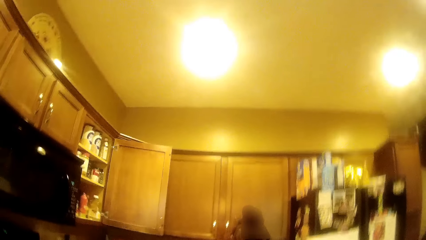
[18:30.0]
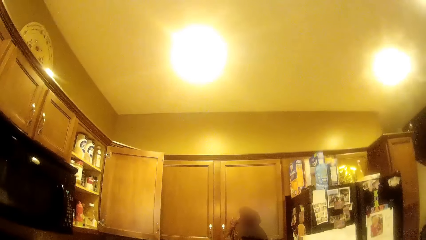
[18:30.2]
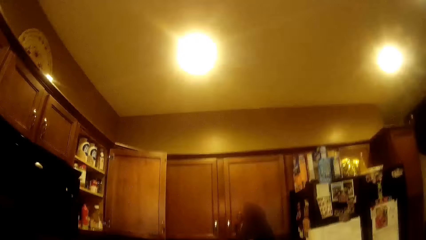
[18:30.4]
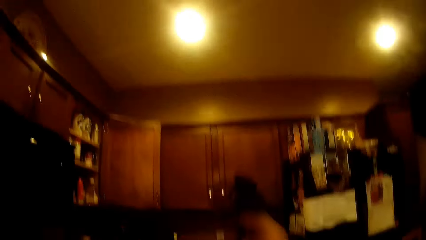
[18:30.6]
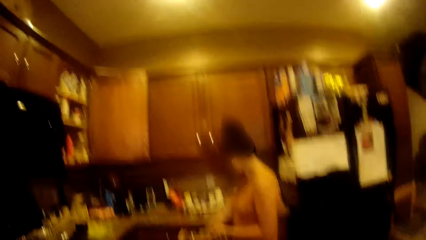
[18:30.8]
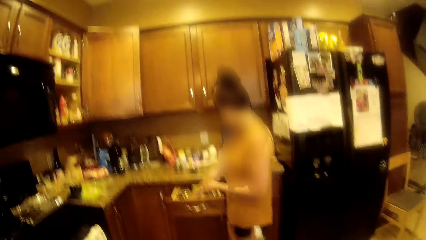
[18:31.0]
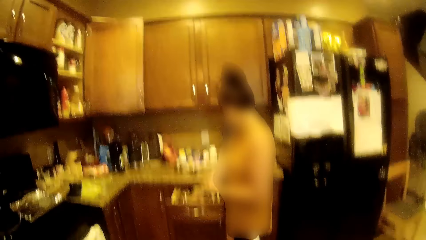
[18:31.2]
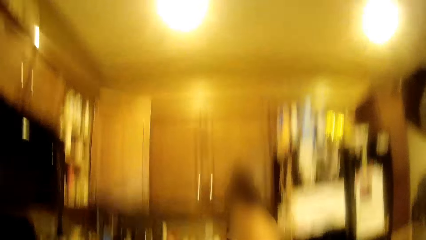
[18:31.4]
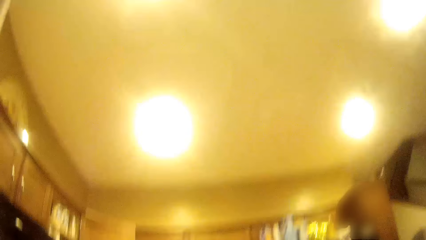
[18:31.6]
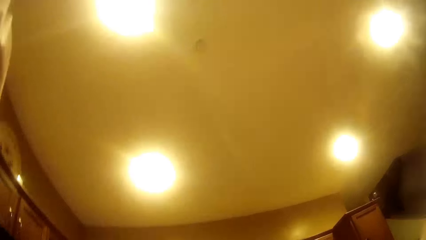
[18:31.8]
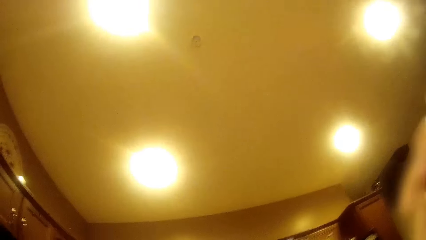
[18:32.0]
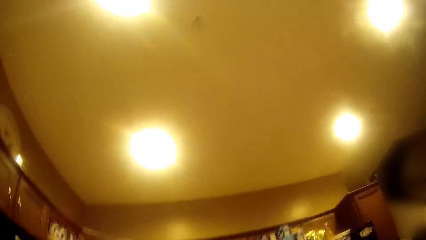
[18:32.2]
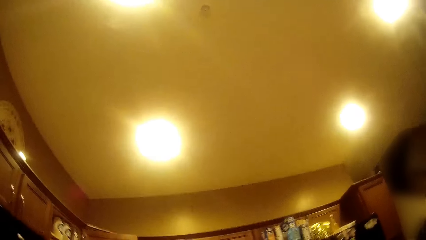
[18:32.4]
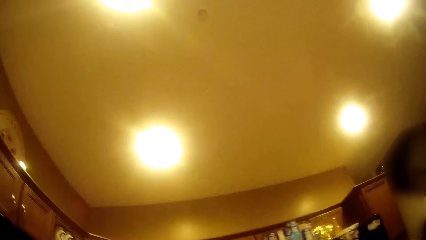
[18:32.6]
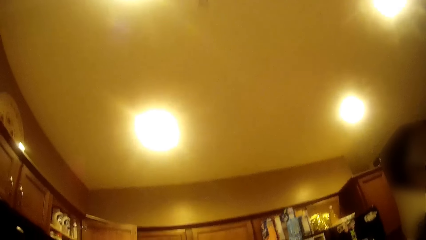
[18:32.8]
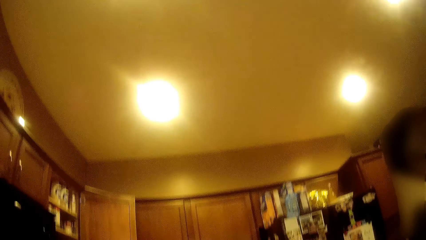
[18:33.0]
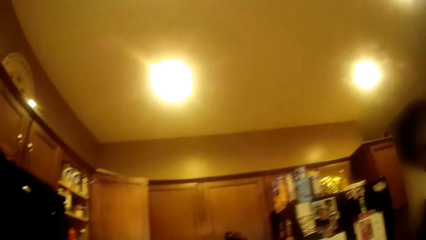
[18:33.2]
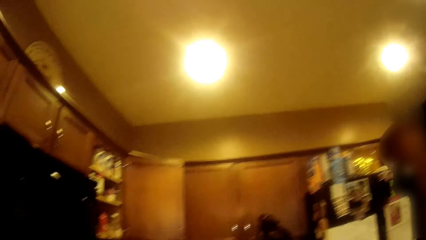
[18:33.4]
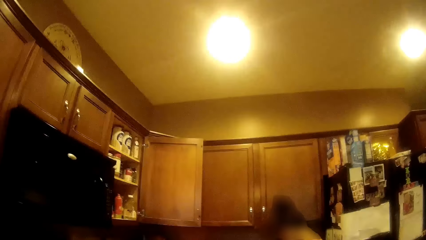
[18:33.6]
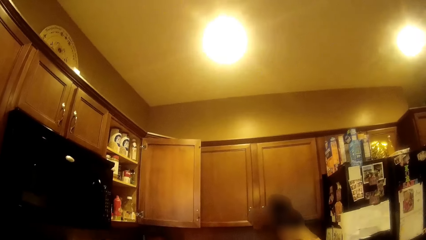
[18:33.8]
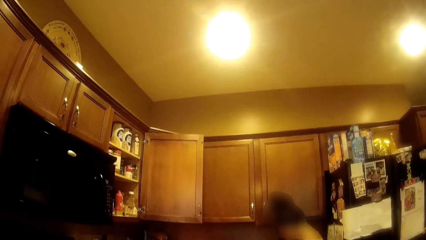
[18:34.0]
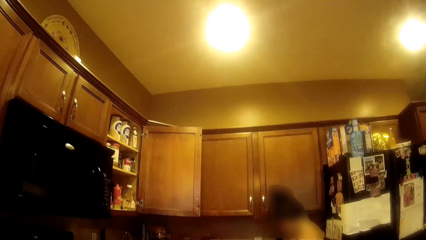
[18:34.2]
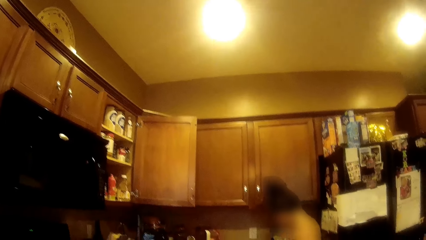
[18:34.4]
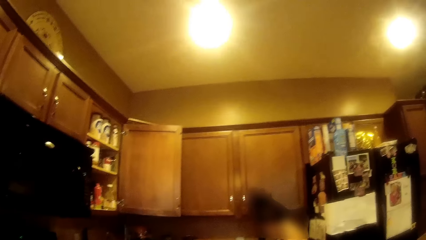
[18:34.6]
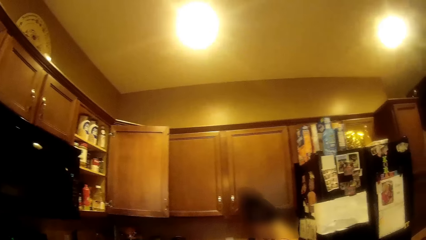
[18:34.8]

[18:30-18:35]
The camera wearer touches her hair with both hands. She talks to a person and another person.

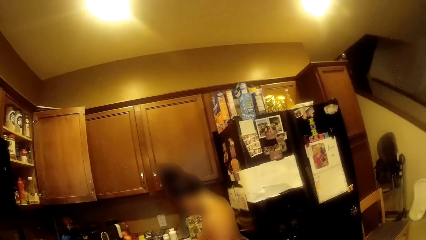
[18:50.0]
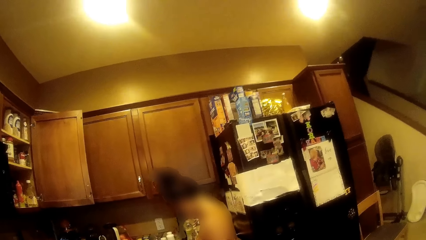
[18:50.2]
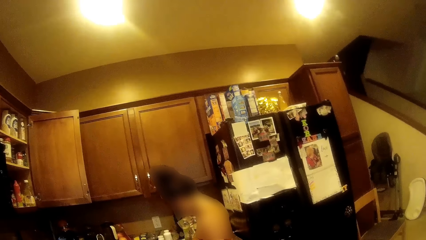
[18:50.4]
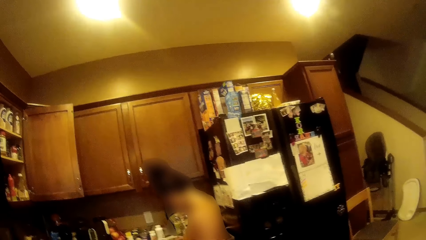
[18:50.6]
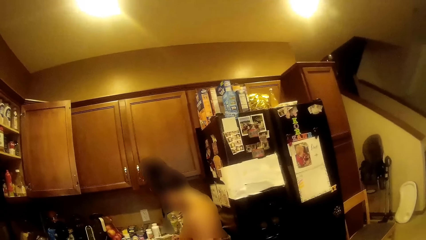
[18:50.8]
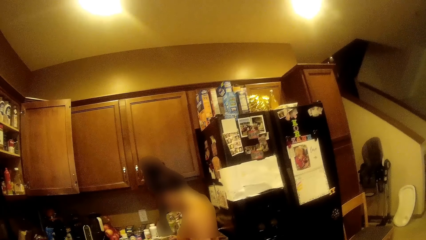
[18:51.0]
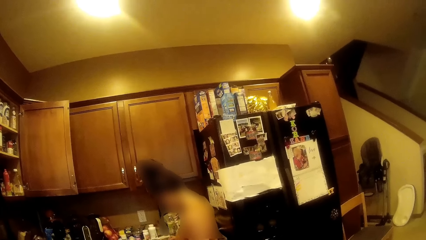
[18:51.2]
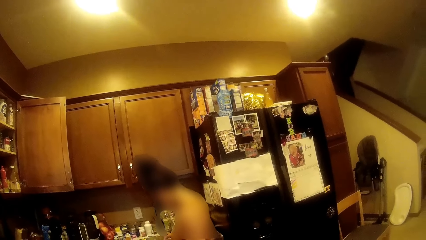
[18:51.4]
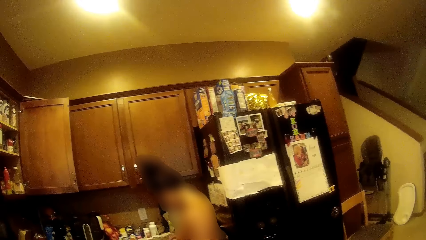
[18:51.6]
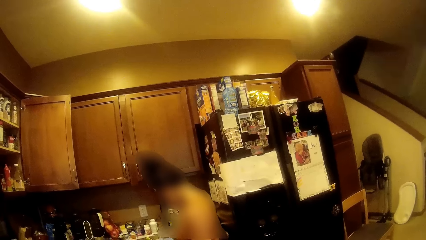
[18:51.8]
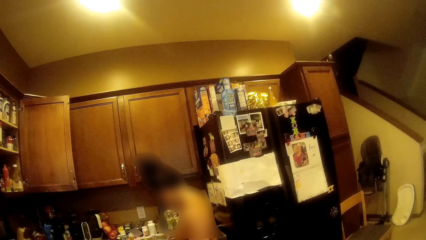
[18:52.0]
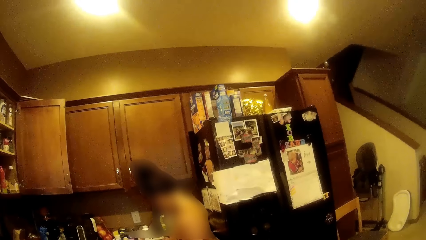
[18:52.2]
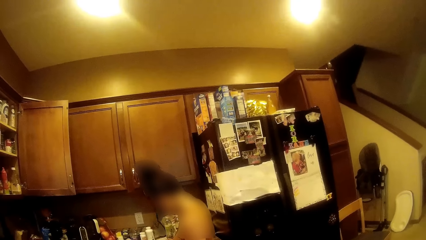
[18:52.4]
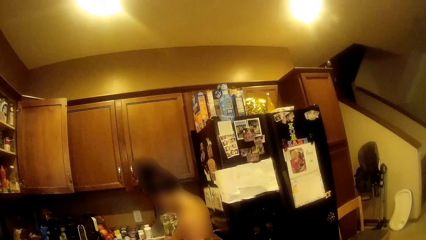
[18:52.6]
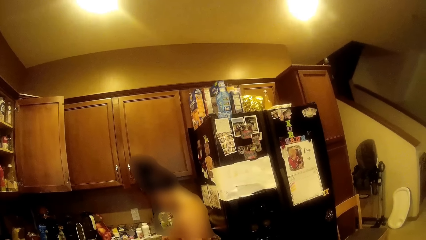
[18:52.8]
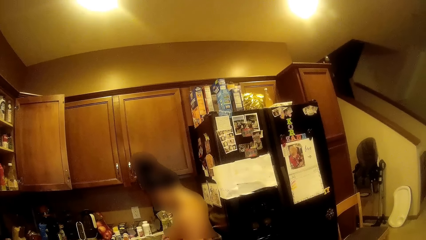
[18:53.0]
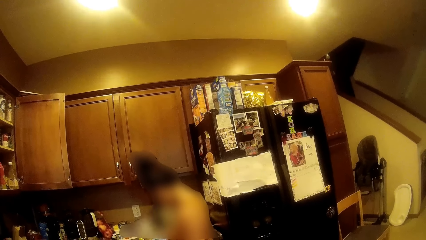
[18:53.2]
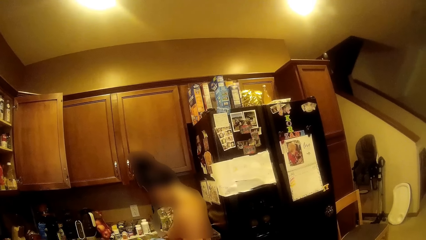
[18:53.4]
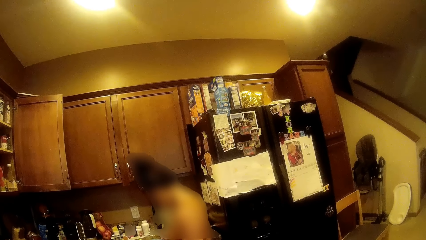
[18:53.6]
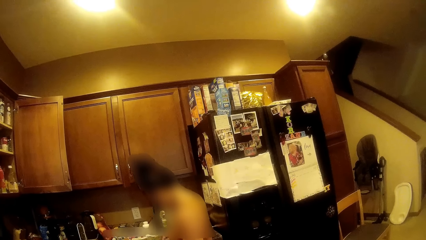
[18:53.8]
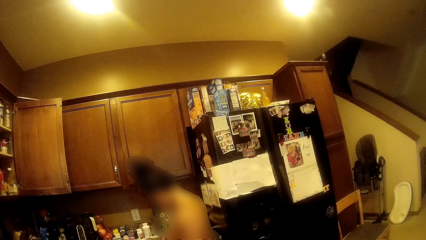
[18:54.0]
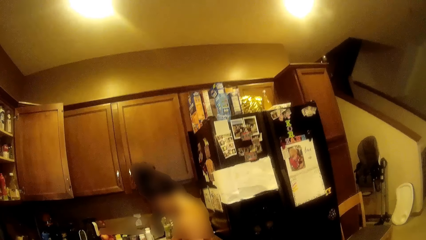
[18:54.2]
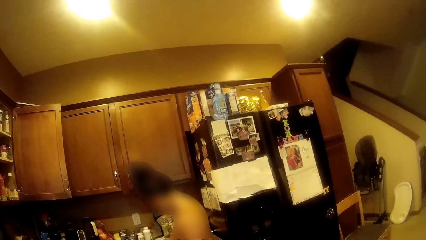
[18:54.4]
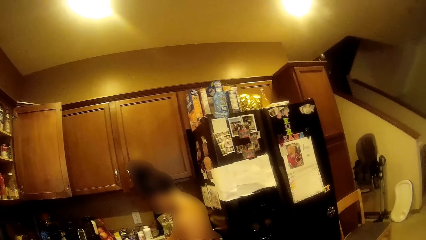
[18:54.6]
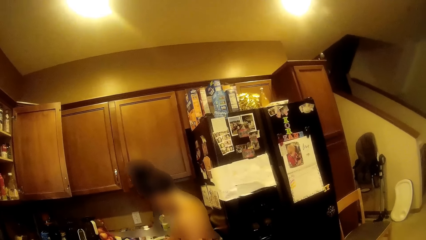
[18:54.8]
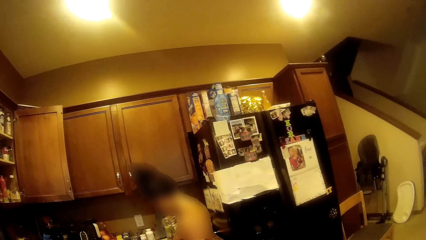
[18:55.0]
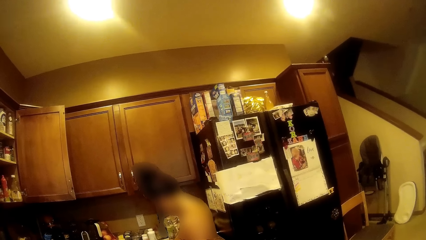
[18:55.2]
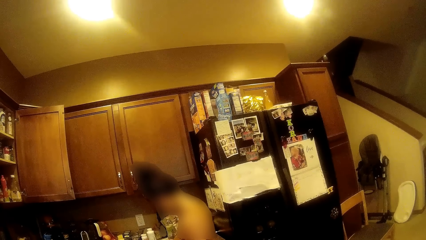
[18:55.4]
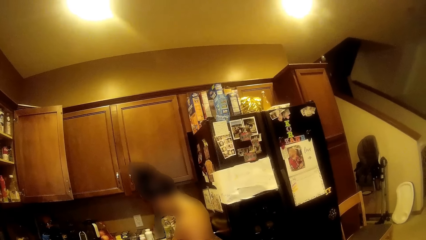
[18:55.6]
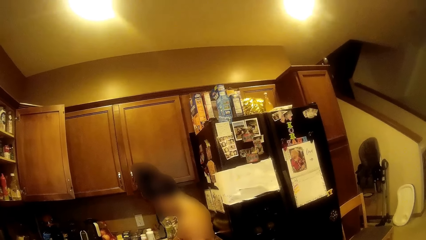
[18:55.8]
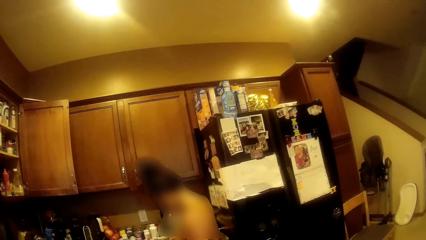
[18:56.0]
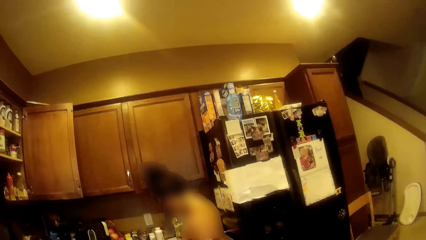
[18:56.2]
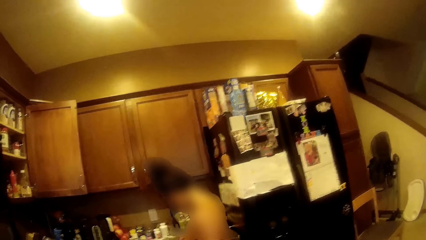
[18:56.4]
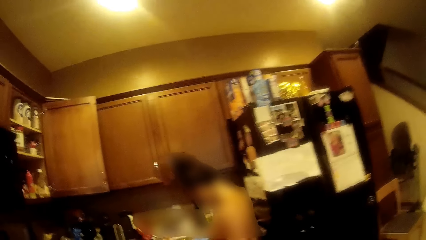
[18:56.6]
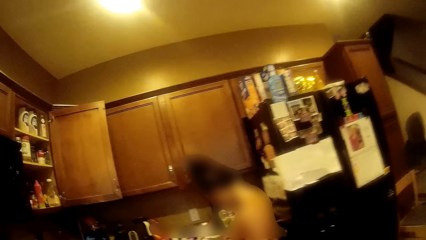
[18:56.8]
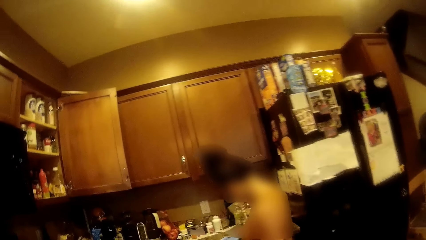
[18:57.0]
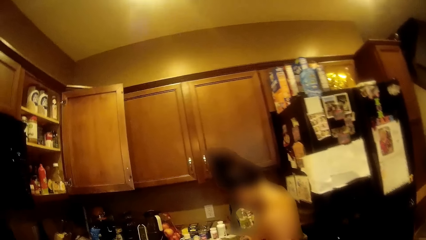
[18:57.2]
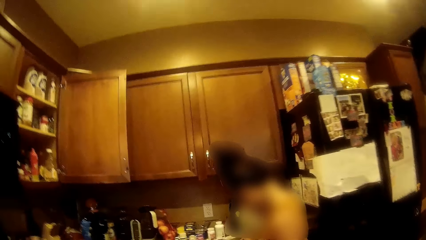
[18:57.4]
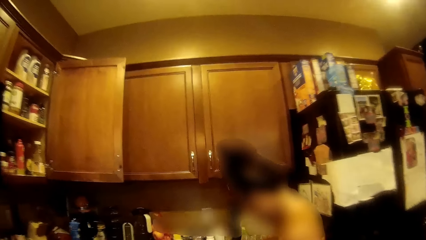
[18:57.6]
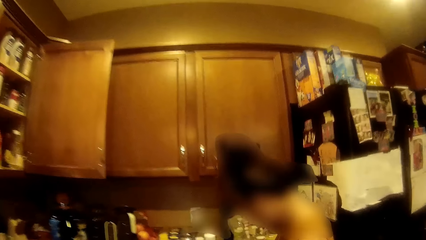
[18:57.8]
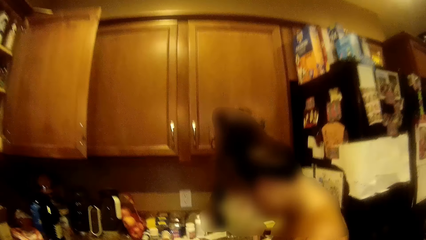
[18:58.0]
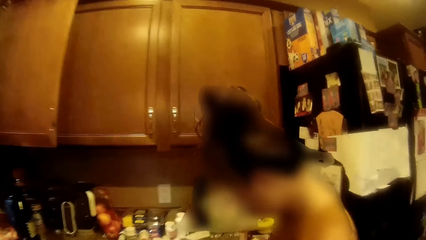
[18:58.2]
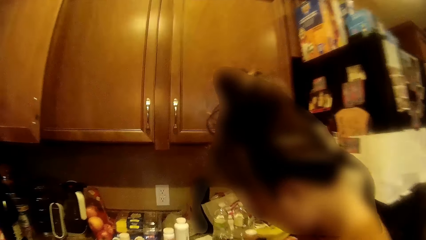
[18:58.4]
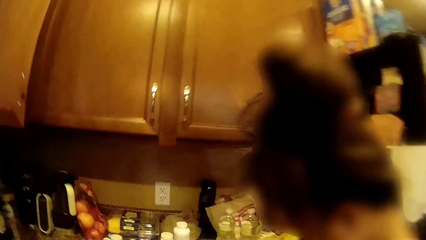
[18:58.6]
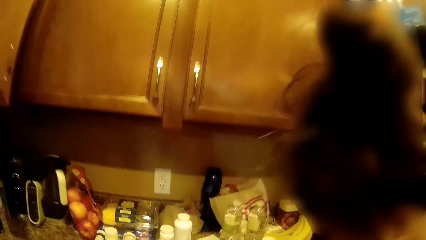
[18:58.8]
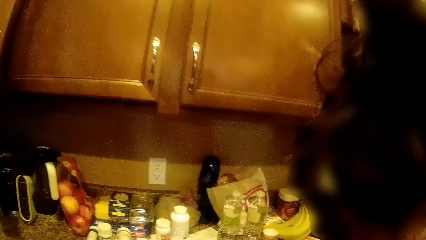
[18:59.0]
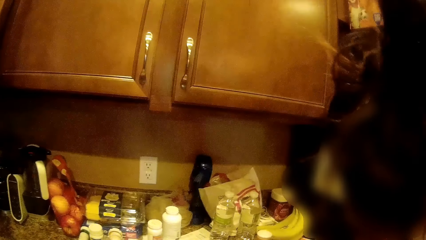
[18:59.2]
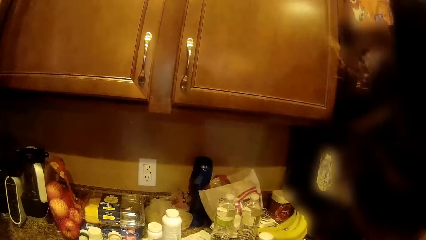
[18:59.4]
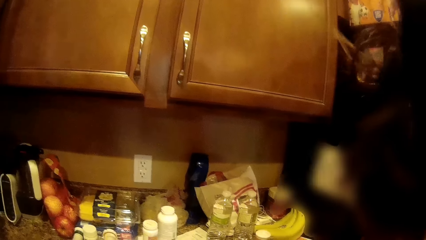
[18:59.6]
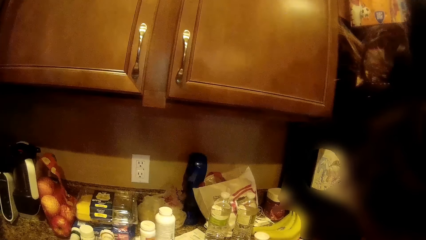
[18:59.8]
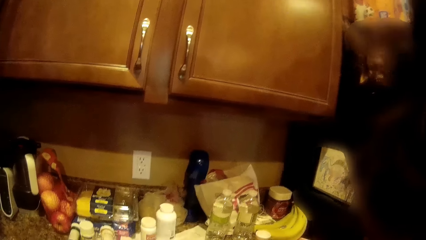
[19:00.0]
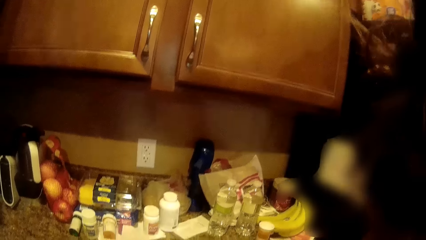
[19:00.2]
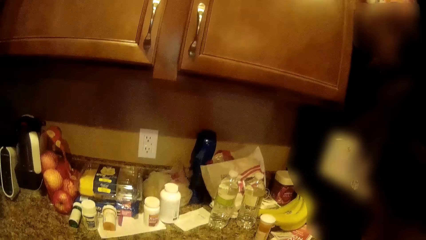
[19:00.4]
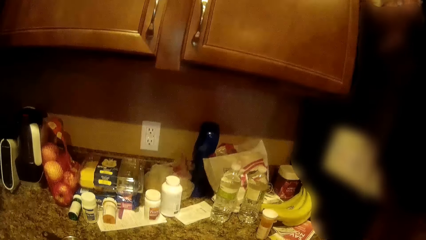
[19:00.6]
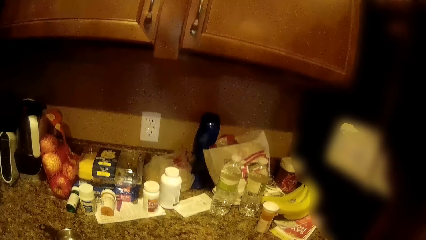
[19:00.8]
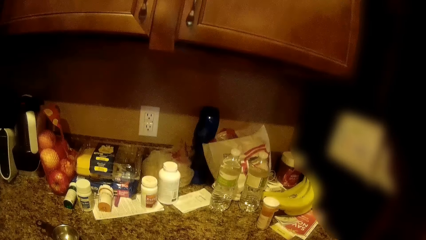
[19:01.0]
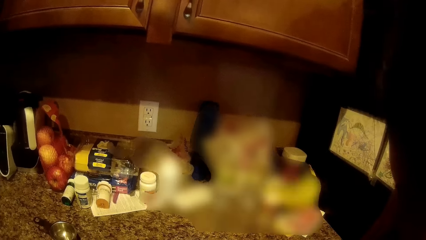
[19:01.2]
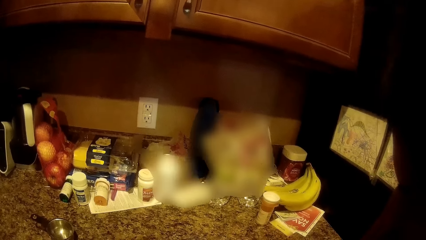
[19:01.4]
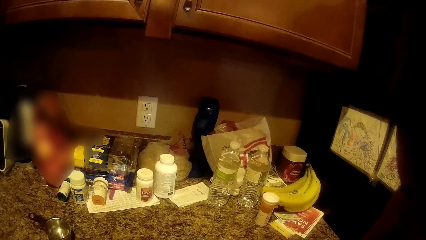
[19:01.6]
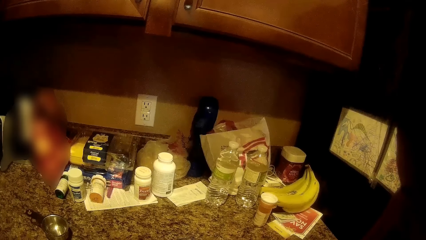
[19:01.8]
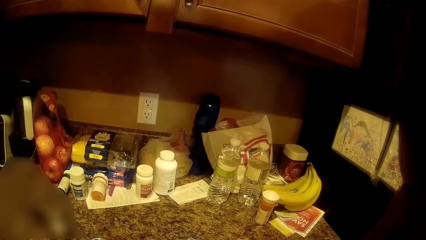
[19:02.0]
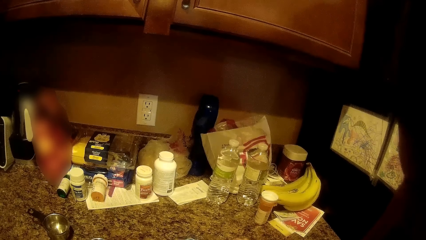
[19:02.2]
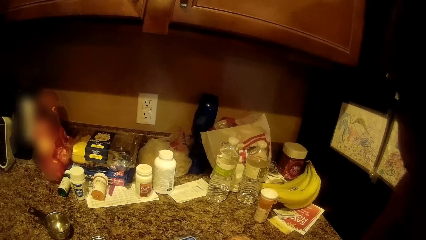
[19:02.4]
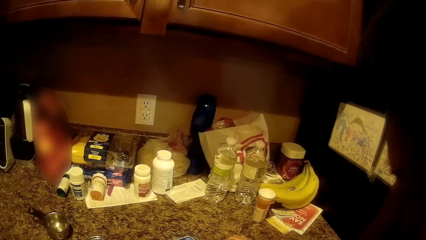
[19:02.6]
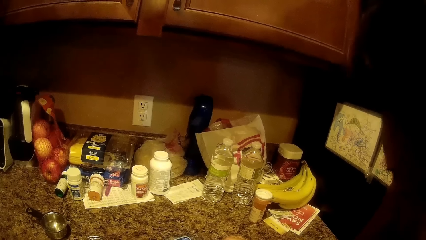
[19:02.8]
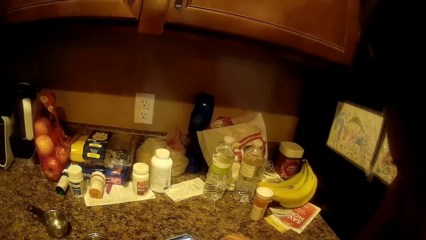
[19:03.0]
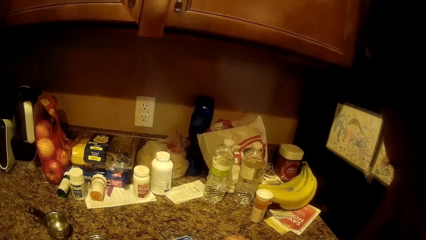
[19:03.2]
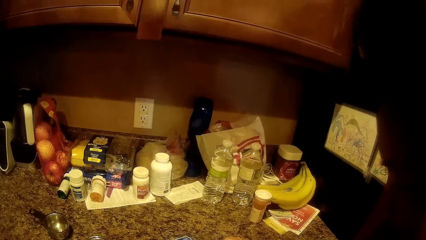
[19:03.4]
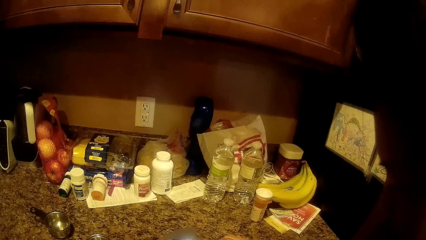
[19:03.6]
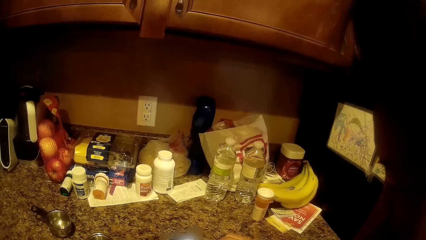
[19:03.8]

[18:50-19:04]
The girl operates the phone on a kitchen countertop with her right hand.
